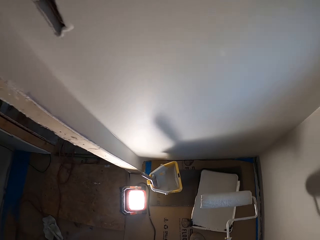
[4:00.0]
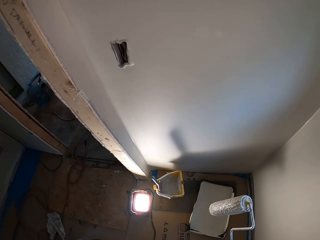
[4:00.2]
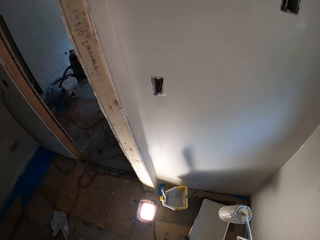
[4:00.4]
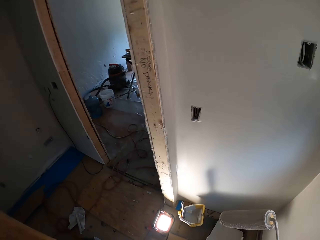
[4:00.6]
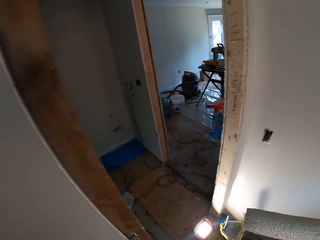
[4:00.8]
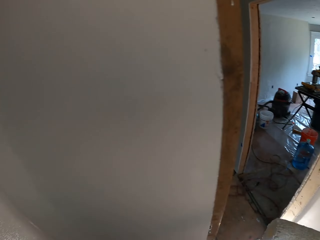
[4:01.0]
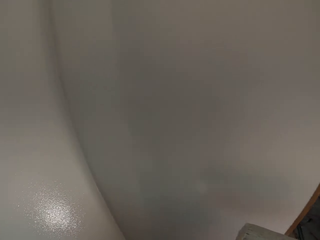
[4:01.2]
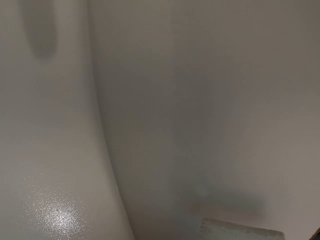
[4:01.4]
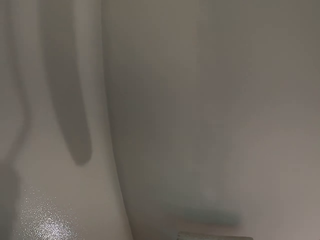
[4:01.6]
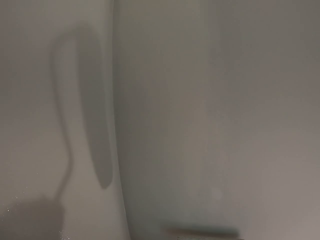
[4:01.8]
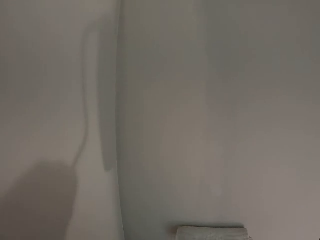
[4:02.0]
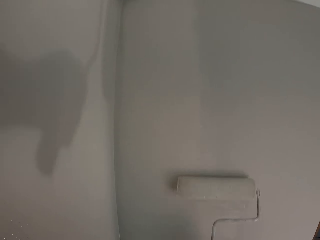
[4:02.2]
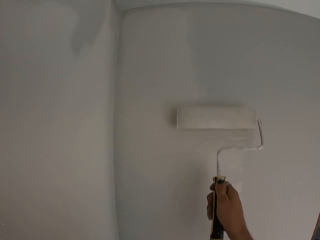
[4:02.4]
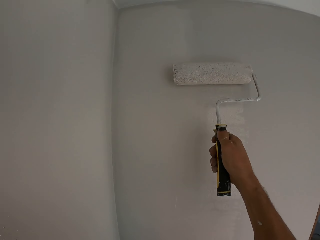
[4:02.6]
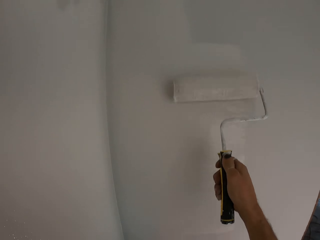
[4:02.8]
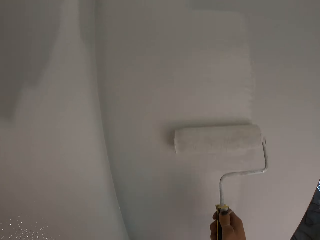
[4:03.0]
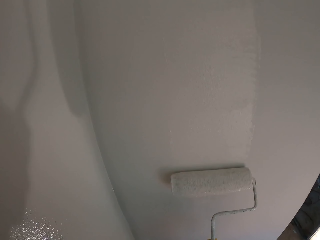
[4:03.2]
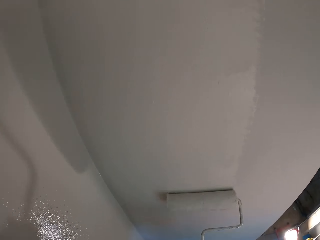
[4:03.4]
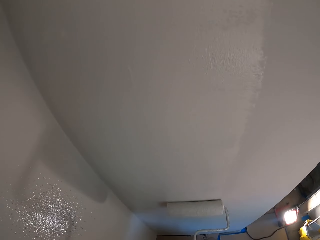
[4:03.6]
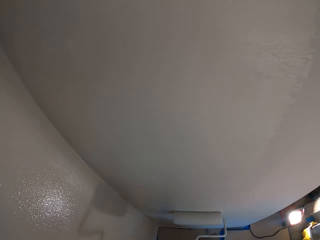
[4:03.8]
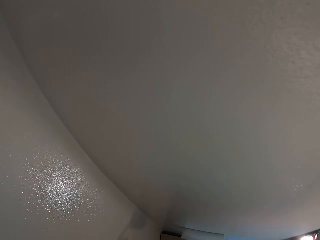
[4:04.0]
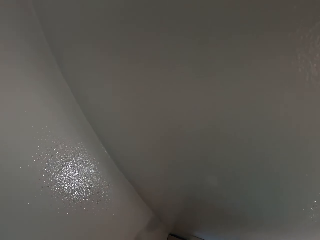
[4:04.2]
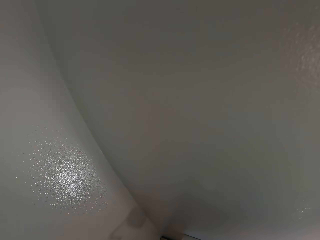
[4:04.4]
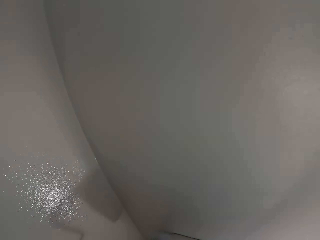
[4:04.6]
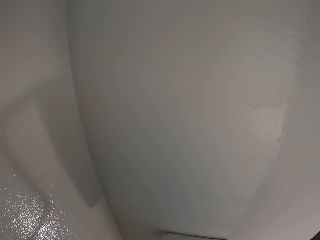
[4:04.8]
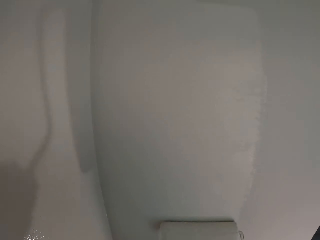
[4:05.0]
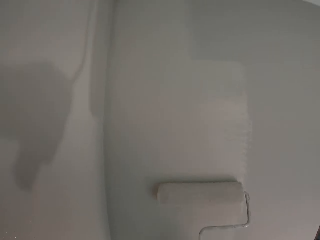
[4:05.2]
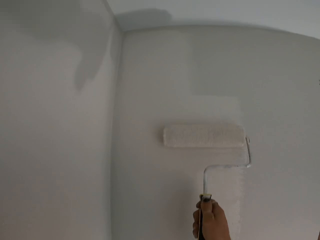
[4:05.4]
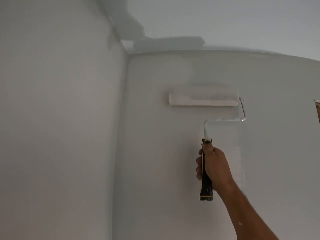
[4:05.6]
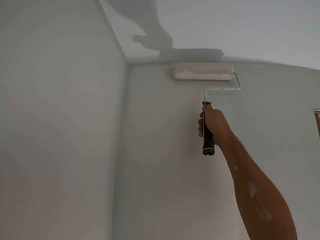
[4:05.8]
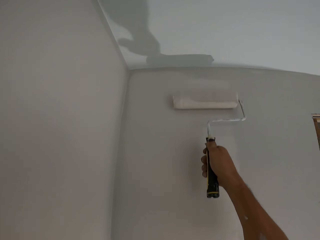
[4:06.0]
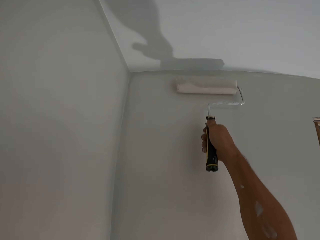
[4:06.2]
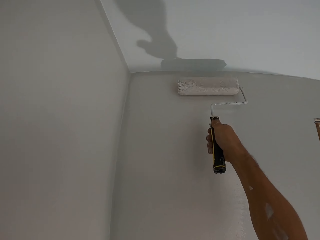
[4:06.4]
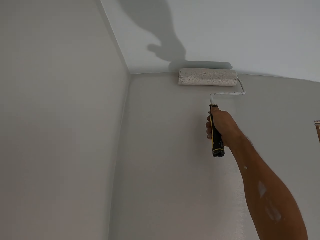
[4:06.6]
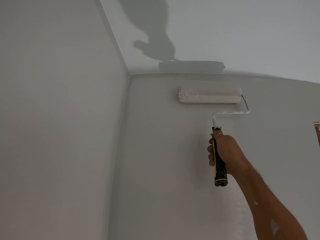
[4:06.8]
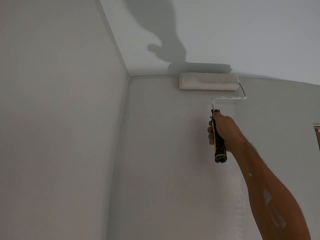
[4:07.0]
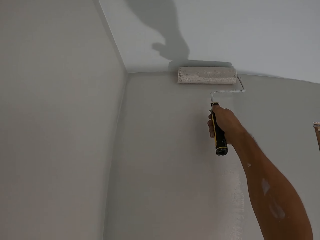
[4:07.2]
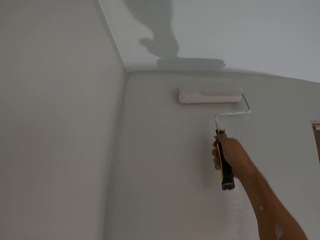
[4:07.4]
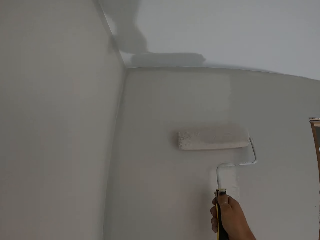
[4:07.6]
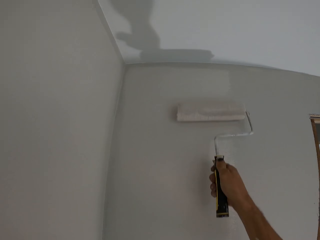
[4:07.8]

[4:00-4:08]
The camera wearer slightly turns to an adjacent left wall. They paint the wall using a roller paint brush.

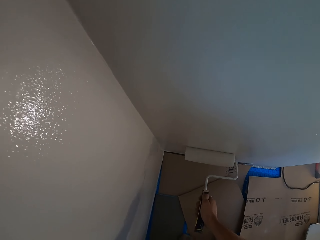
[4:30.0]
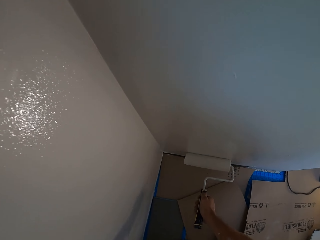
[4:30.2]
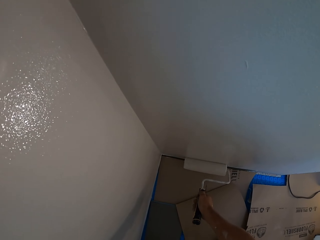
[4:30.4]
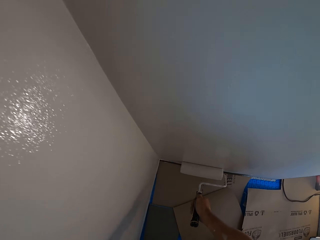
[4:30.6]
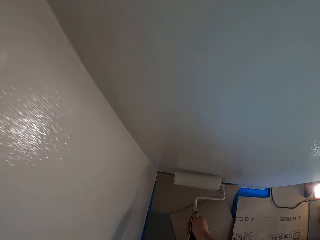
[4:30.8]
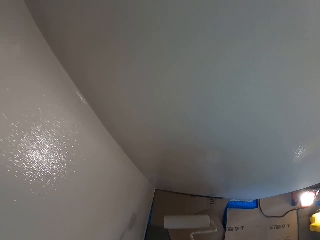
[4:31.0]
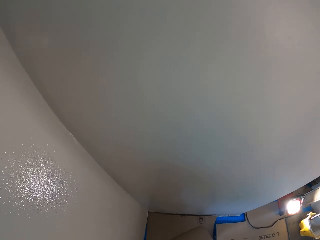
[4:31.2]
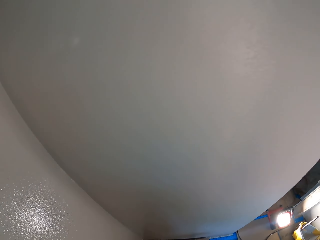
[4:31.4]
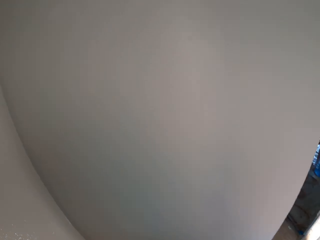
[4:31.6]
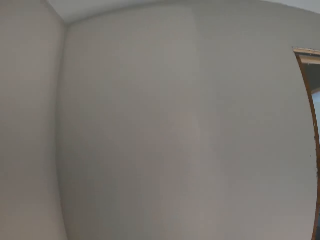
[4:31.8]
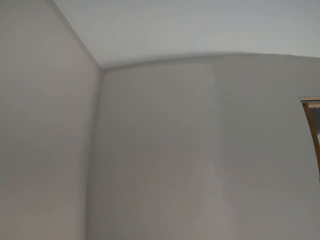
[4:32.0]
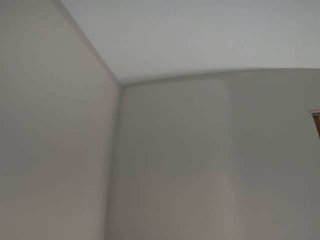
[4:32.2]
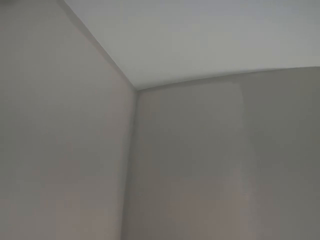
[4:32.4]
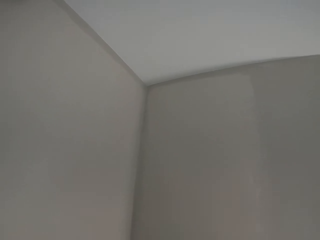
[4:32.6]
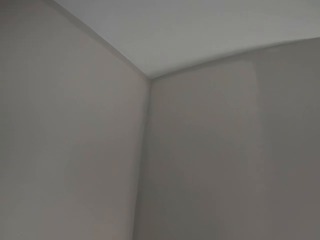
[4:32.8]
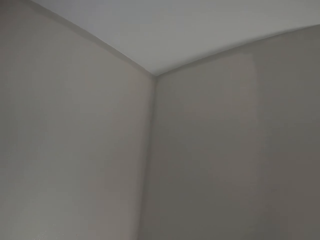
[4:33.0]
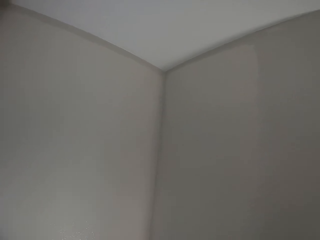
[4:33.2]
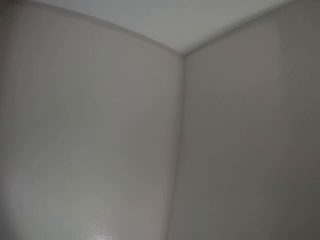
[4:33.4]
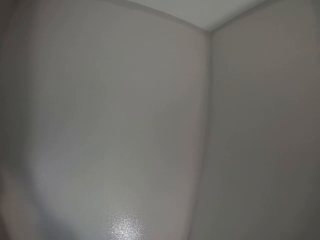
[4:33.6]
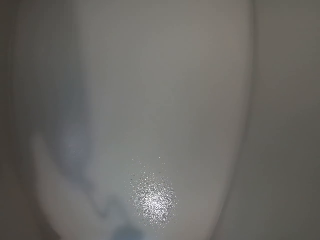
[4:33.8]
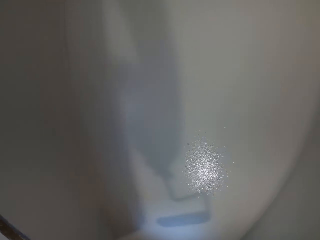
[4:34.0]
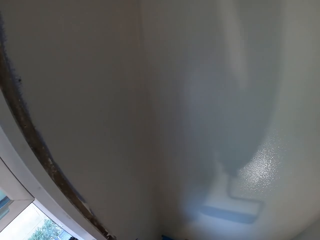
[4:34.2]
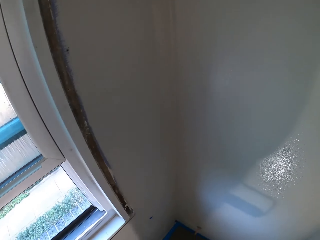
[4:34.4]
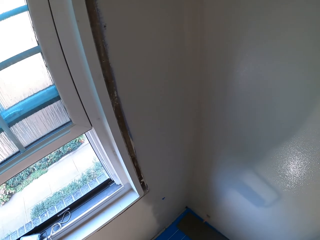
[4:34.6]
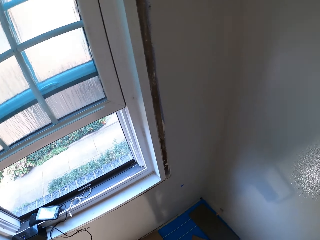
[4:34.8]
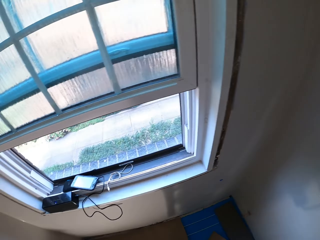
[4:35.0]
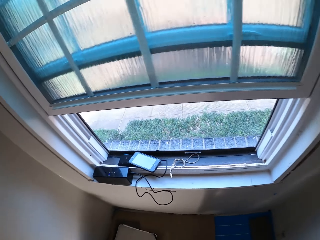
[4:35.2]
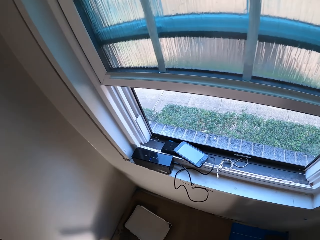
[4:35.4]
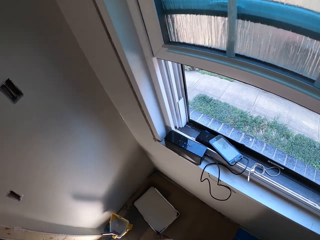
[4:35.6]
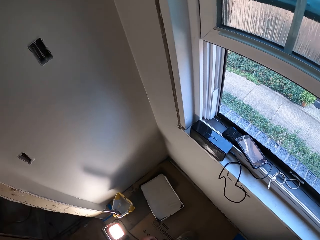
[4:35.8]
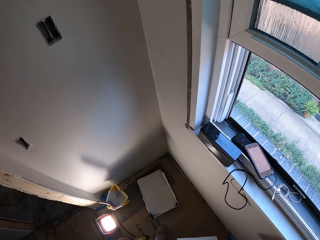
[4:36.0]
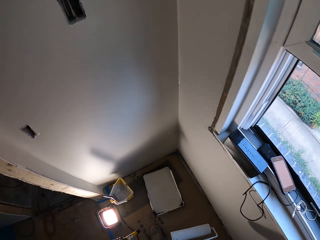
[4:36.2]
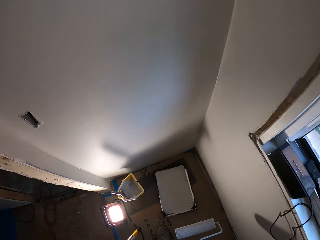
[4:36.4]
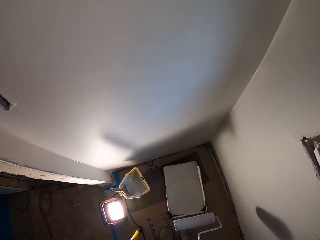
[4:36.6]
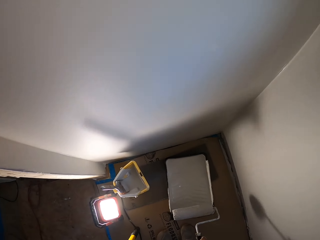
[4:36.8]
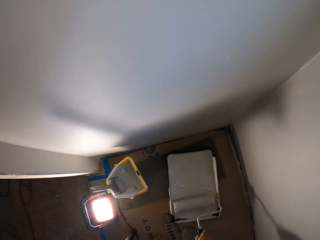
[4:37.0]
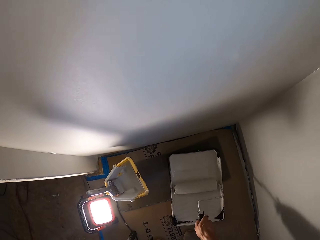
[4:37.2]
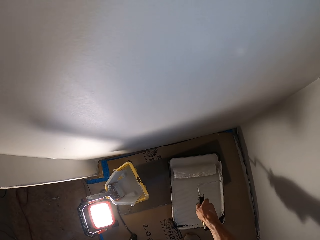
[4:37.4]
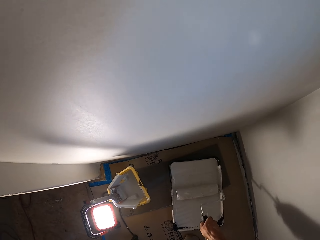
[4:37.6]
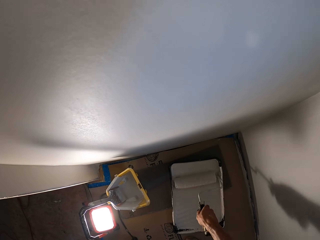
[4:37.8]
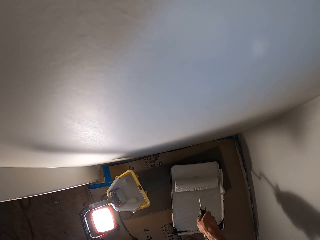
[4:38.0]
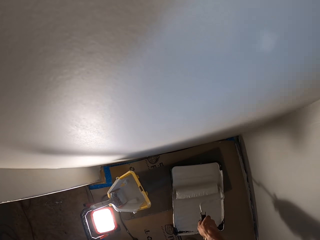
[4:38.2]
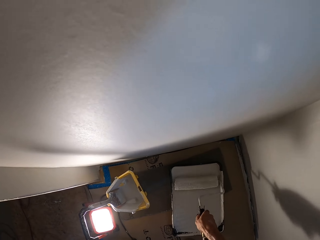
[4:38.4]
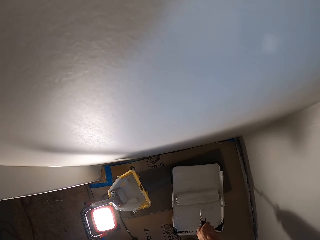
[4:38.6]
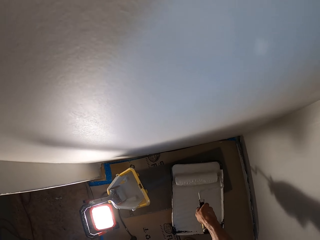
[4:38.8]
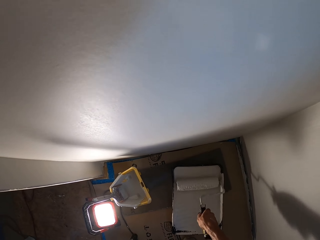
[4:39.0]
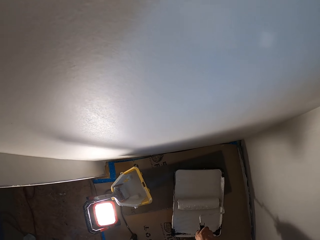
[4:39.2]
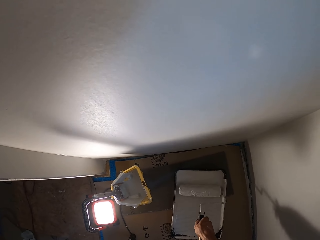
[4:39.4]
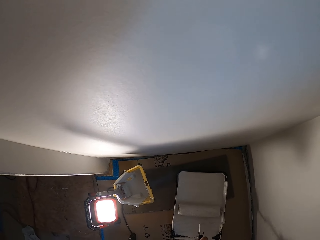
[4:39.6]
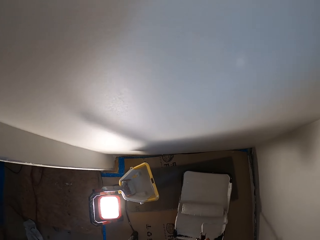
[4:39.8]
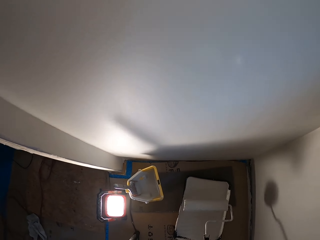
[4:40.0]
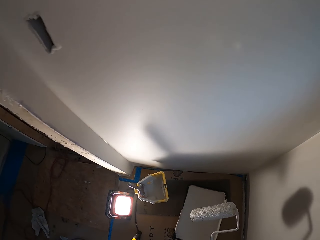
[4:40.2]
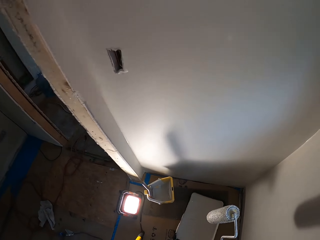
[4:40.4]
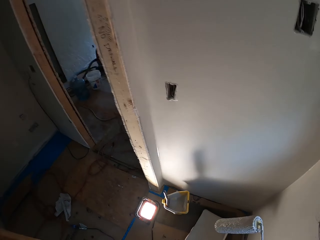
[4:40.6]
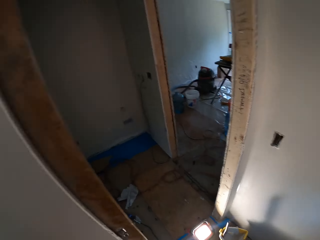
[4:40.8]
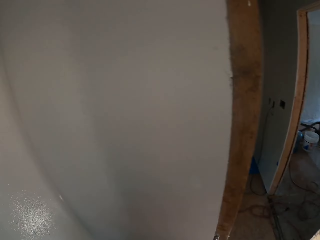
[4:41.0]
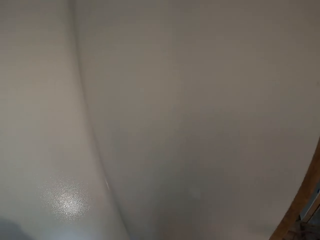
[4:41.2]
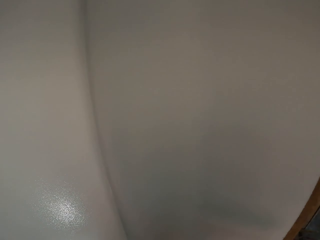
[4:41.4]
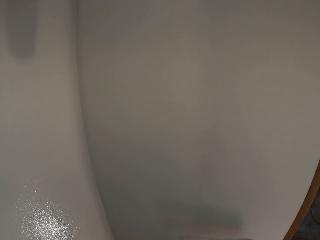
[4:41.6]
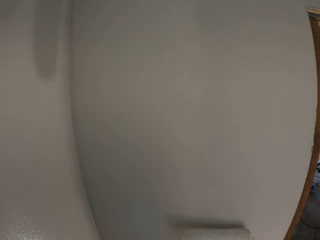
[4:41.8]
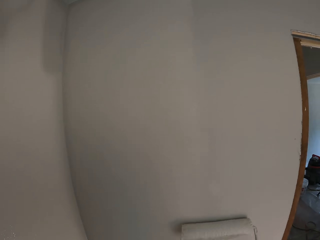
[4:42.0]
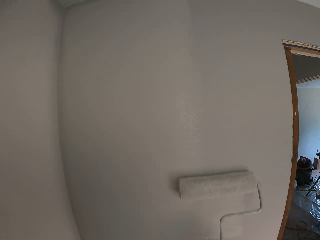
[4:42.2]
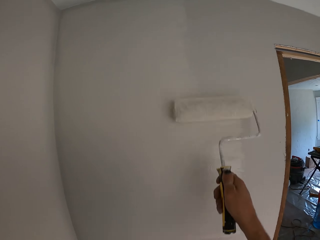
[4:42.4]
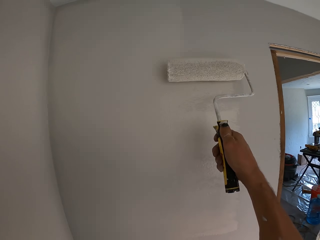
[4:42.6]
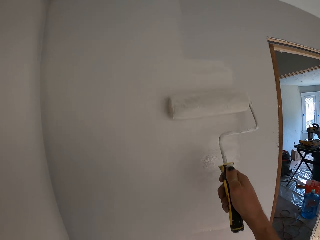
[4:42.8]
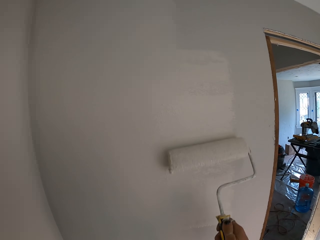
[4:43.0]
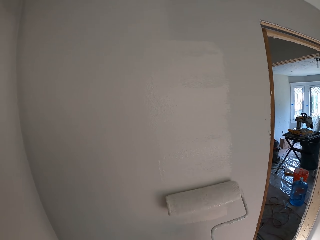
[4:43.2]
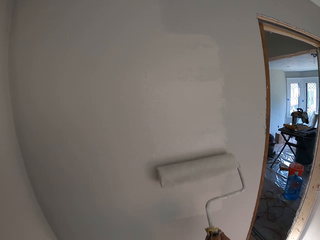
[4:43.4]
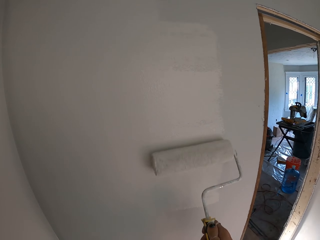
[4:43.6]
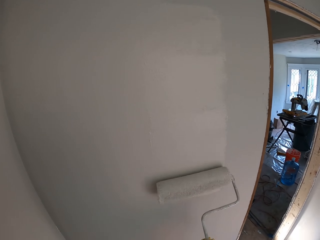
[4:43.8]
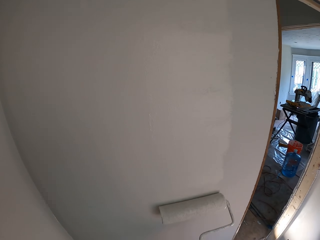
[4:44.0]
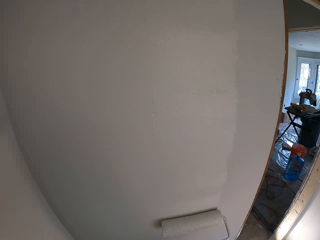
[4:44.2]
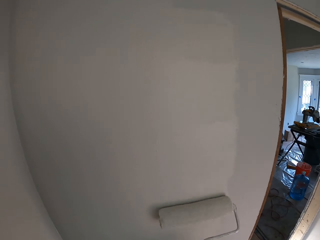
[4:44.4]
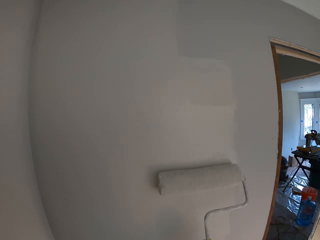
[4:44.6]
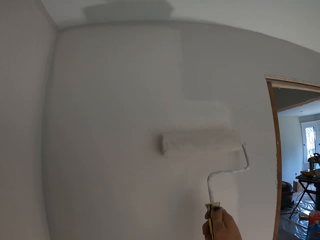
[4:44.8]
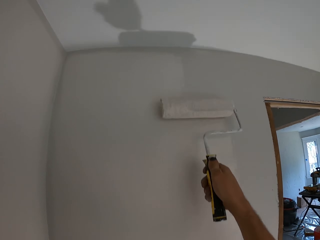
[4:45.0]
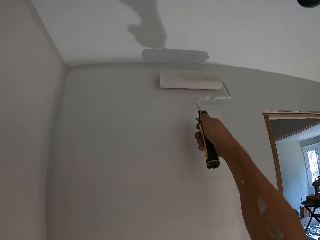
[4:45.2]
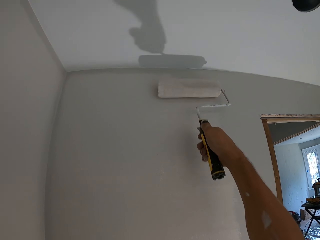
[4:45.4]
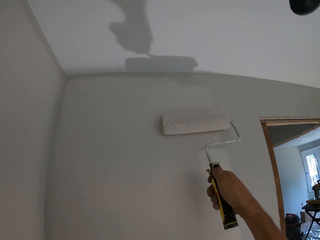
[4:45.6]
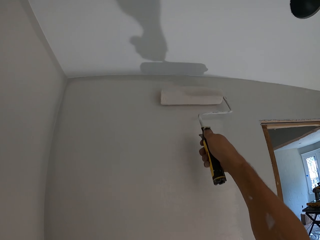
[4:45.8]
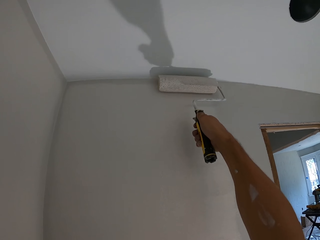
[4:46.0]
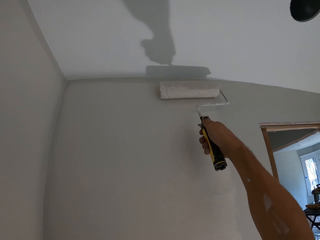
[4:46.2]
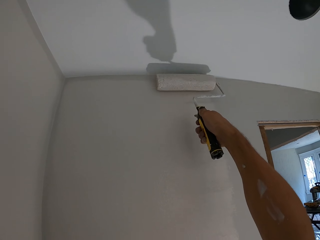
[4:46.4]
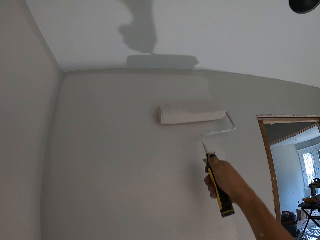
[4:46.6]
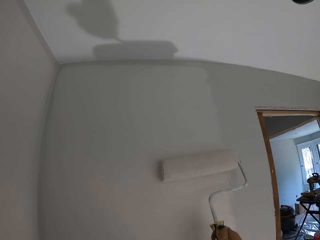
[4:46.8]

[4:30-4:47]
The camera wearer looks around a room. They roll a roller paint brush in a paint bucket. They slightly turn to an adjacent left wall. They paint the wall using the roller paint brush.
